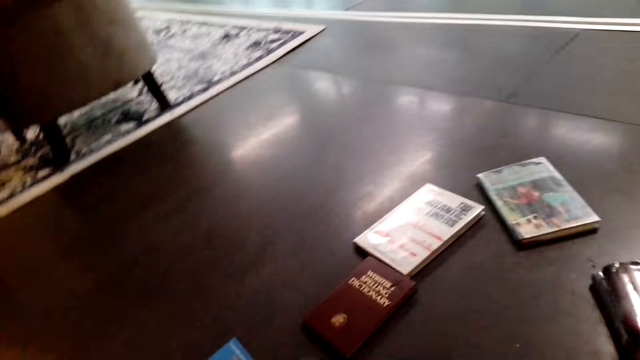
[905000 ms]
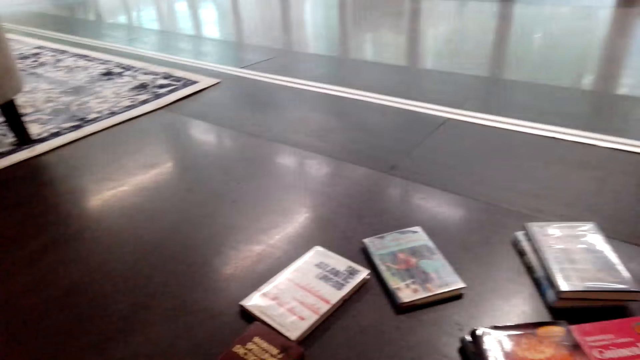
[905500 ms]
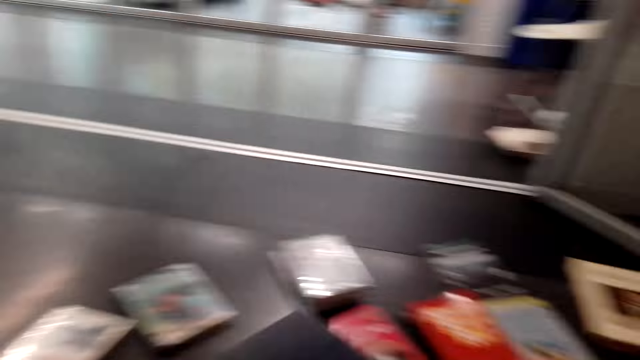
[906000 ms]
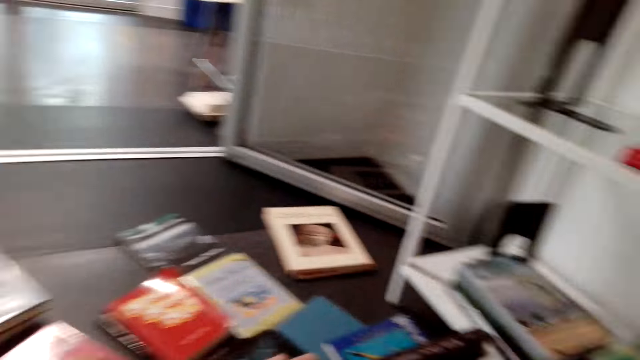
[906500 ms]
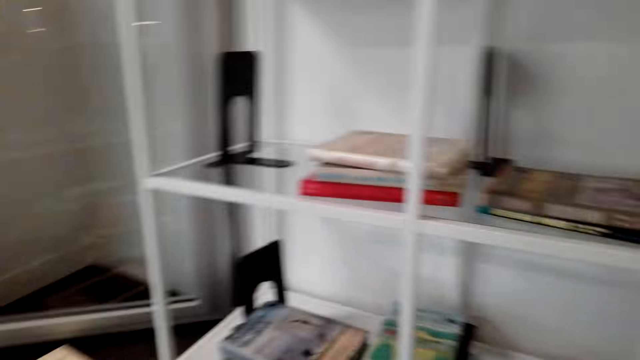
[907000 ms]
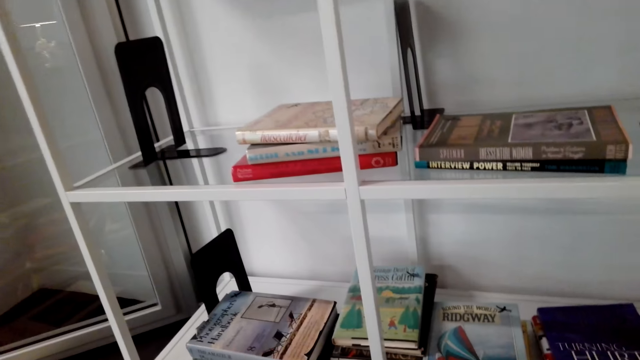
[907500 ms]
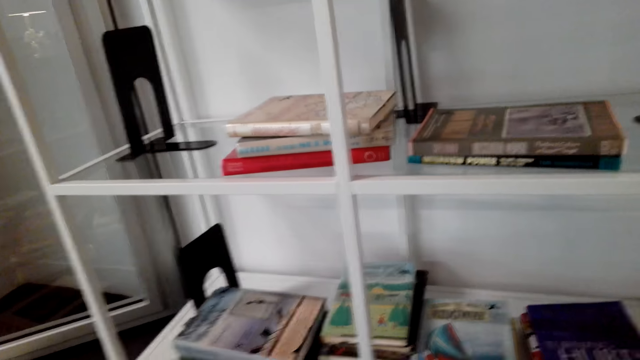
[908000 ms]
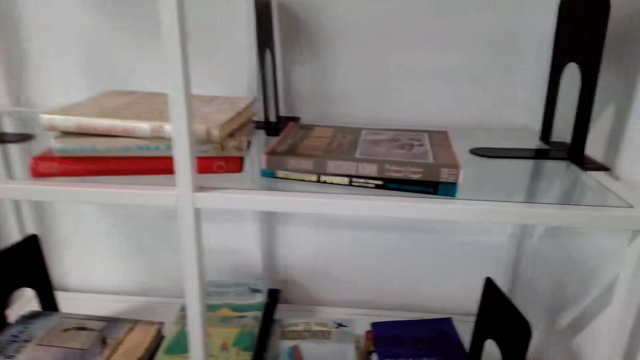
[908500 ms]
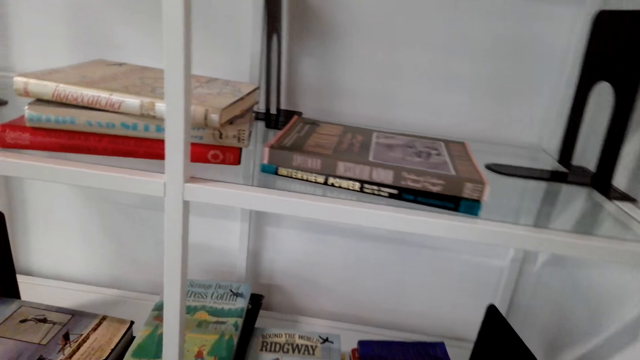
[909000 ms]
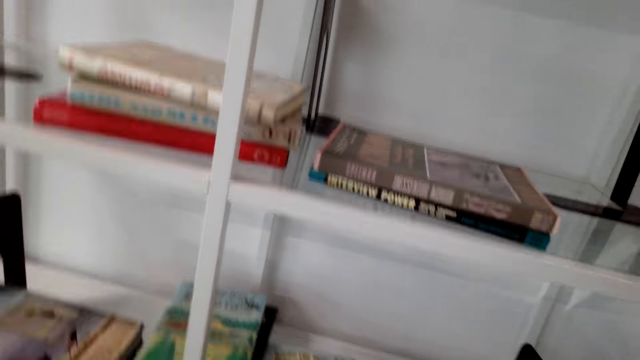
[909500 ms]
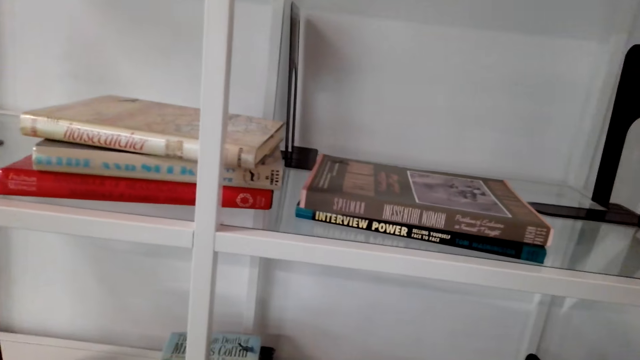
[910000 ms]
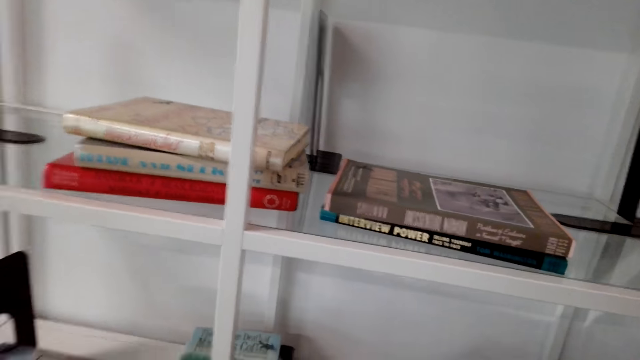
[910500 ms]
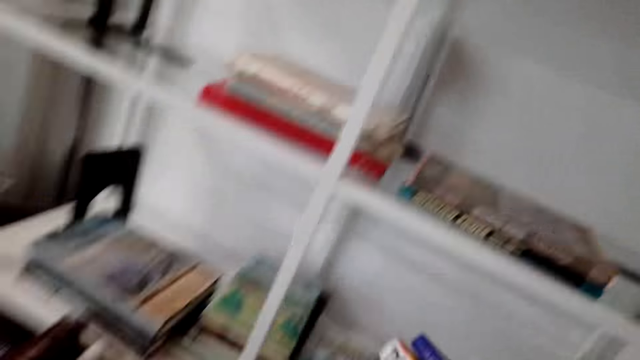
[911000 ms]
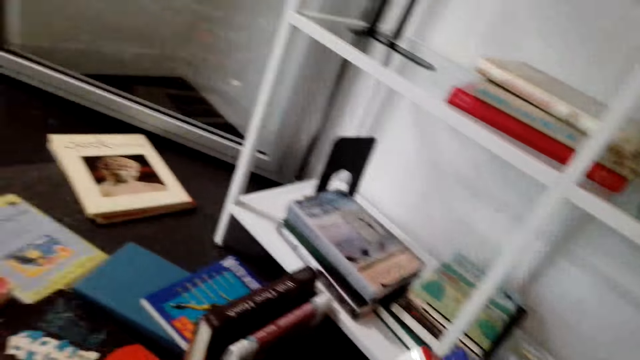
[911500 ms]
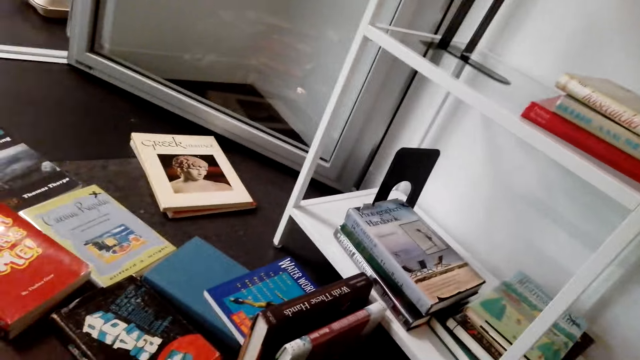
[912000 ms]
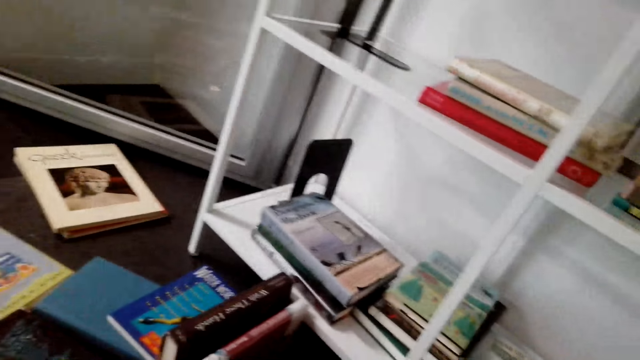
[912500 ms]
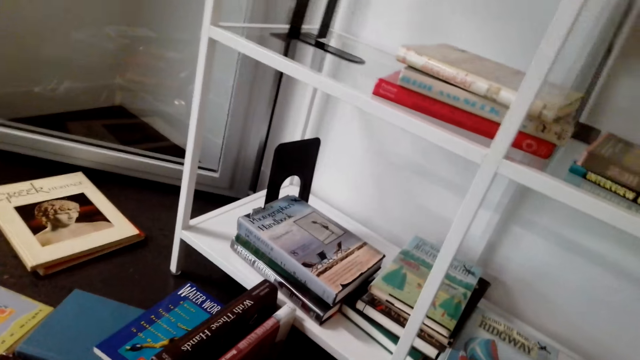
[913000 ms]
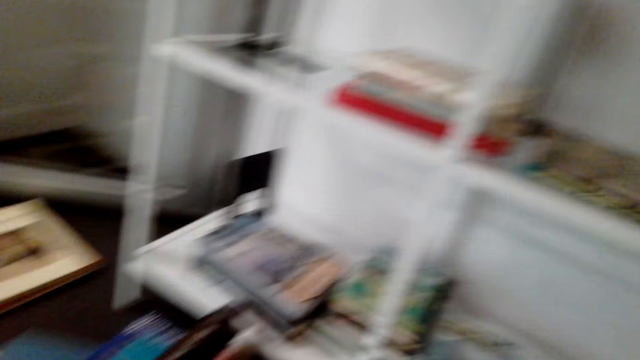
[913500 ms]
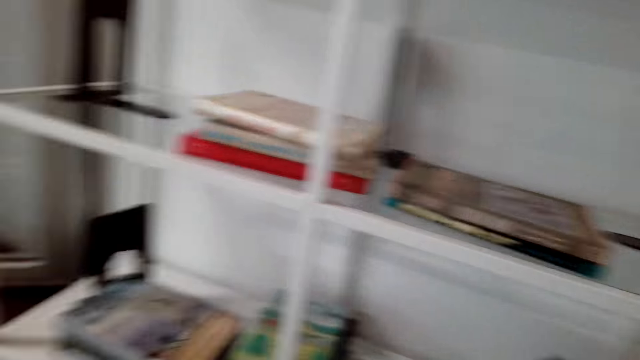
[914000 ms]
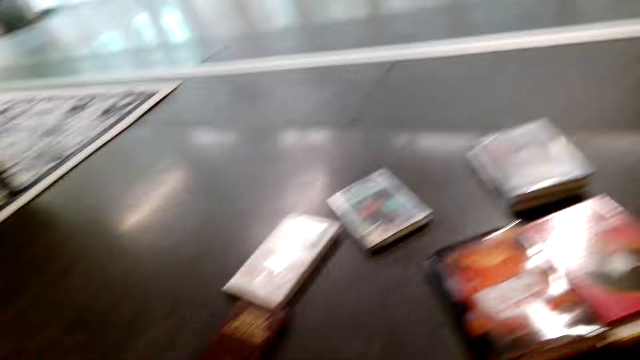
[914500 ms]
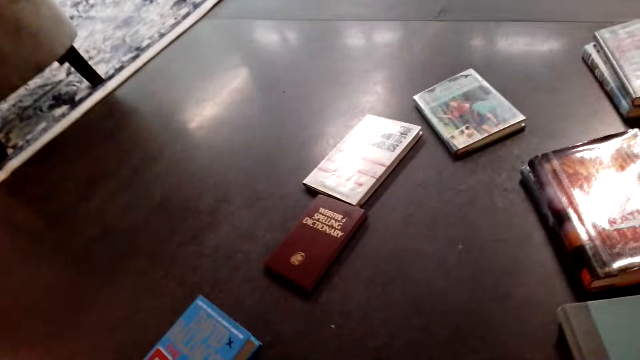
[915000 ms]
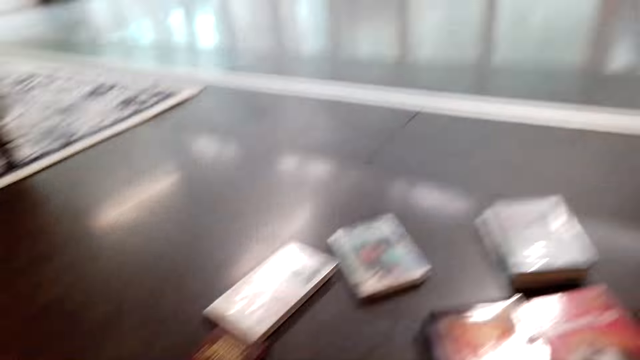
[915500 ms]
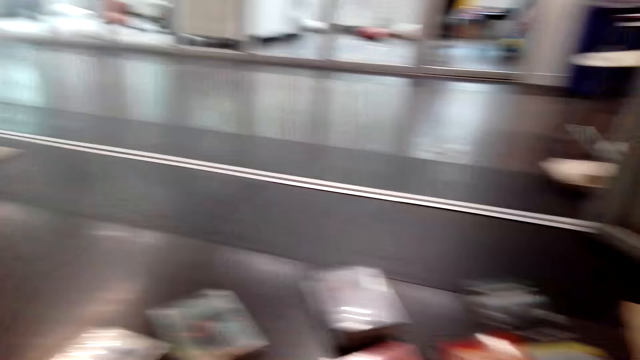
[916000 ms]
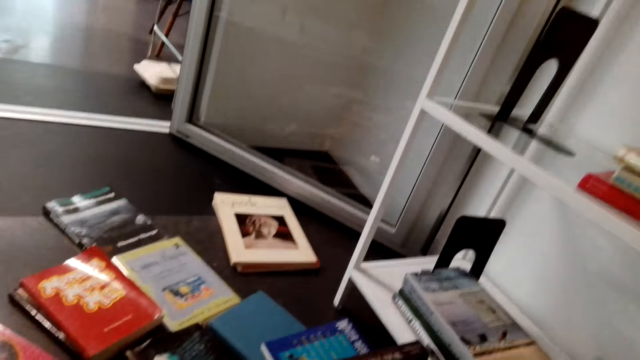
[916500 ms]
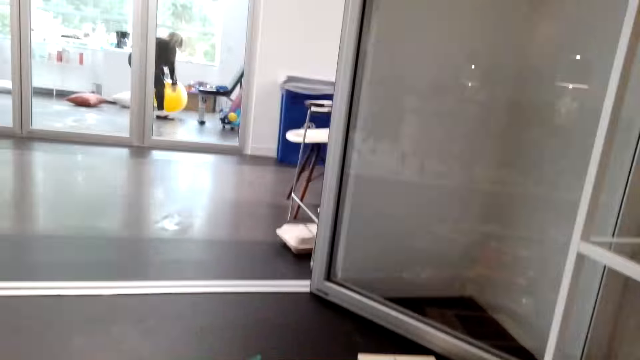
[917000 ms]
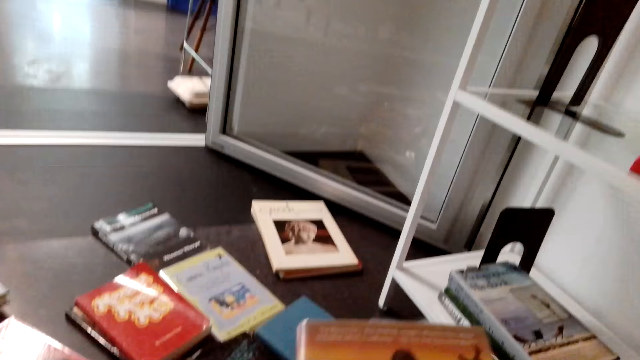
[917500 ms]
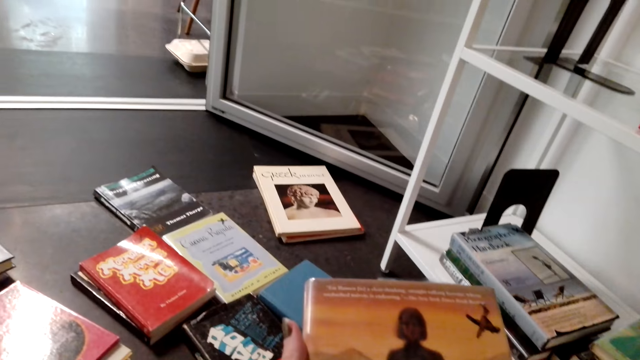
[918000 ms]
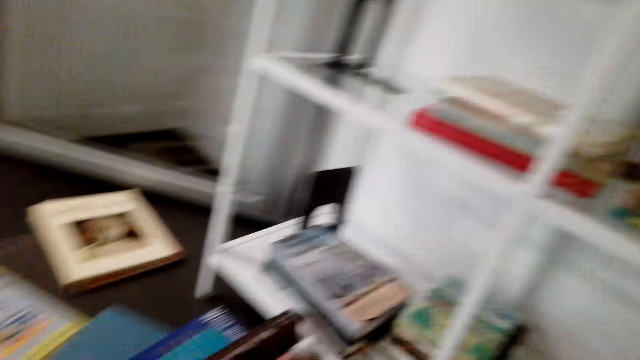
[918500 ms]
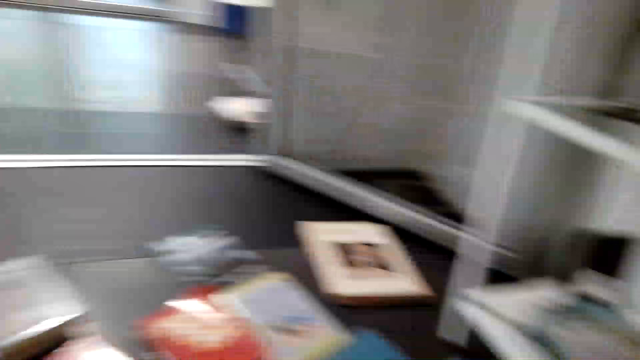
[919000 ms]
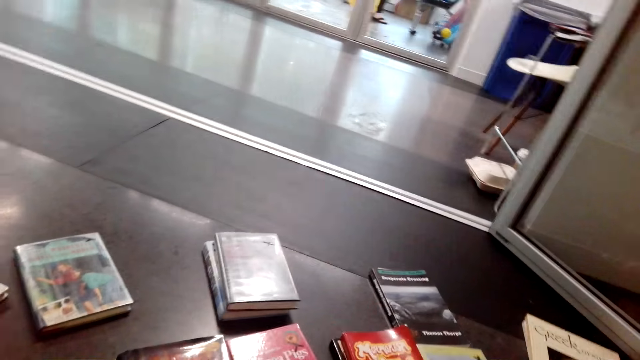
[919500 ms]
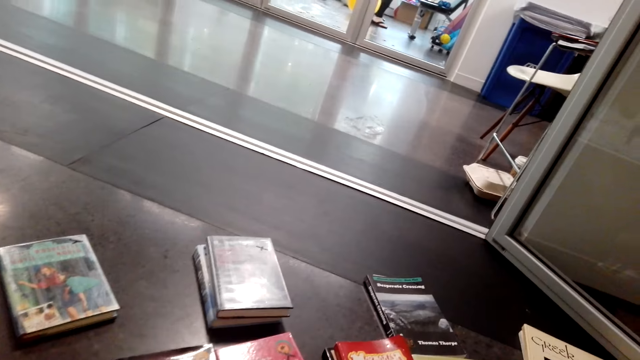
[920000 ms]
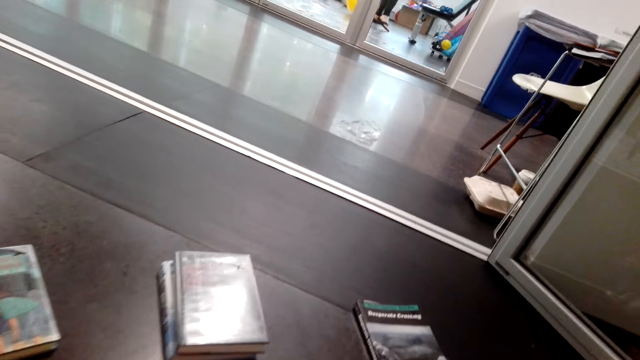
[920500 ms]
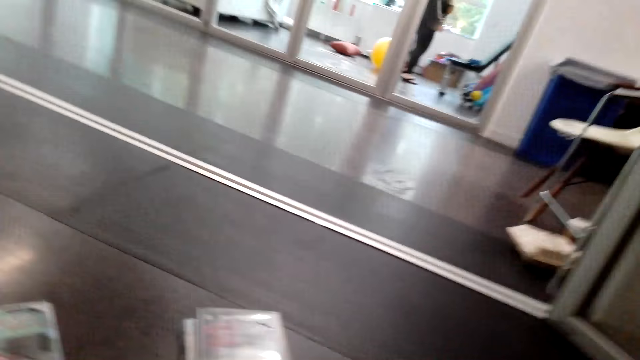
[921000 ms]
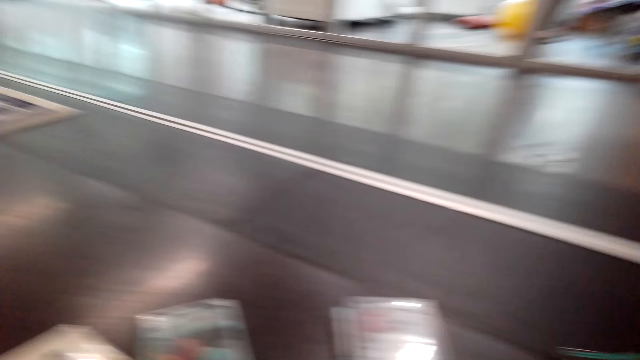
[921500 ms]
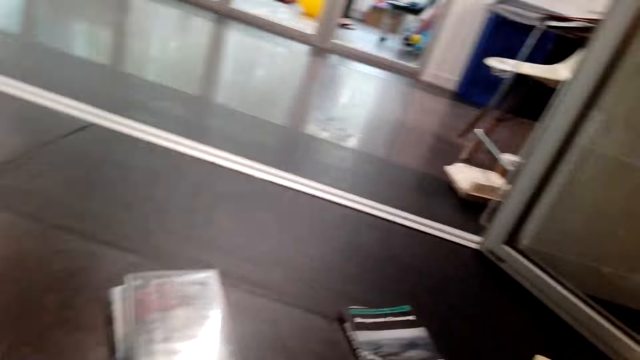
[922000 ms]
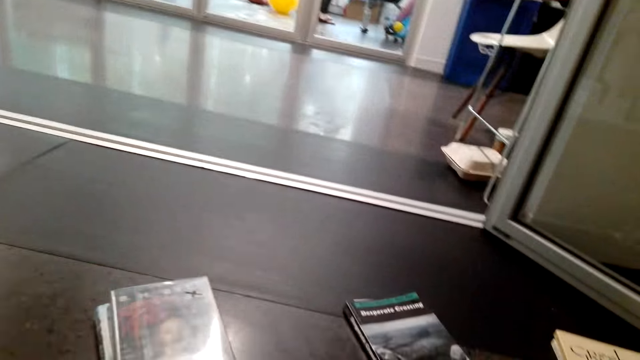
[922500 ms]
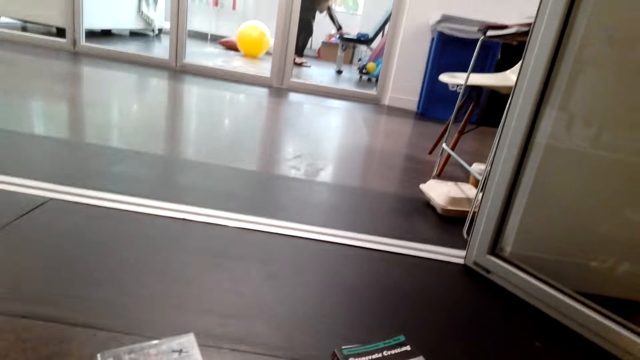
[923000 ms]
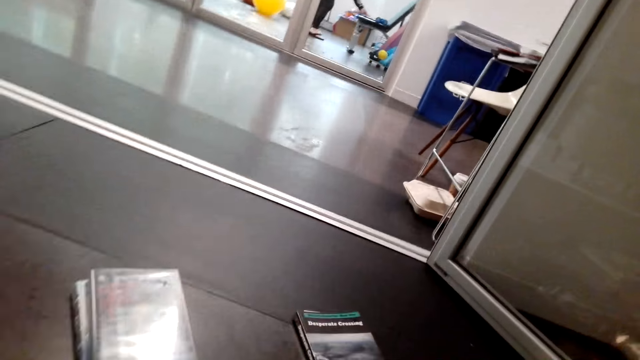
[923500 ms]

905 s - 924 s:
The camera wearer looks around the books on the floor. She looks around the shelf. She picks up the books in the bookshelf. She looks around. She looks around the books on the floor. She holds the books with her hands. She looks around the books on the floor.

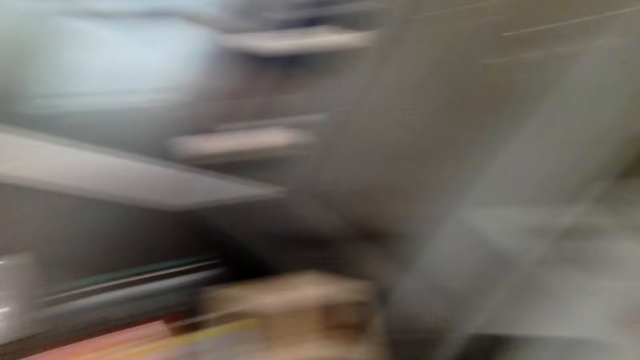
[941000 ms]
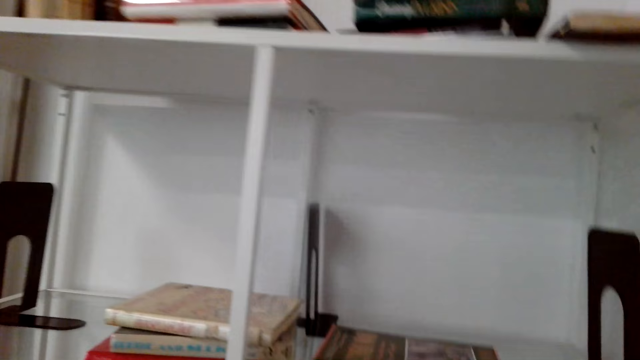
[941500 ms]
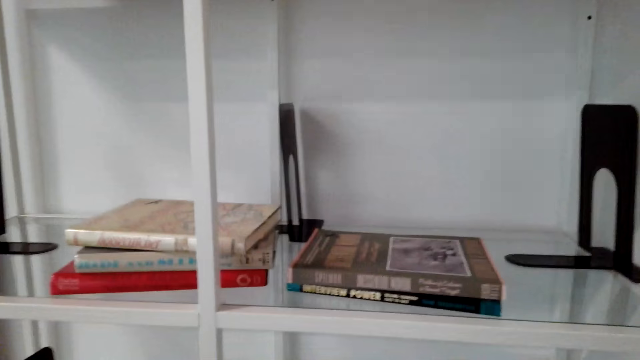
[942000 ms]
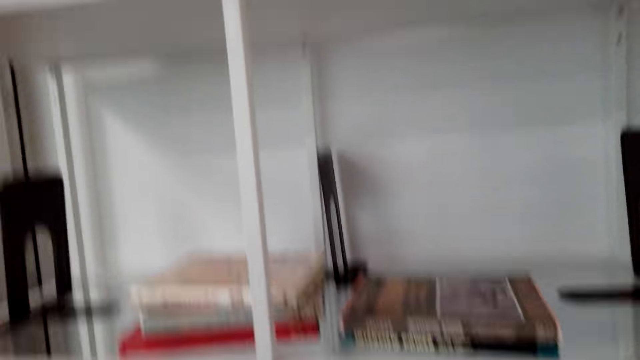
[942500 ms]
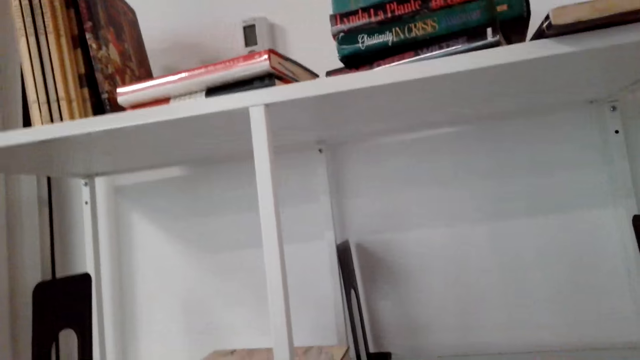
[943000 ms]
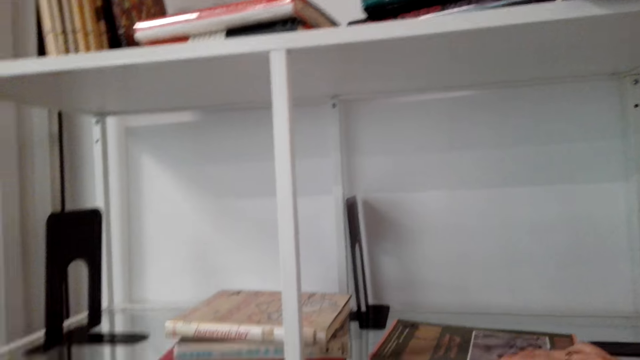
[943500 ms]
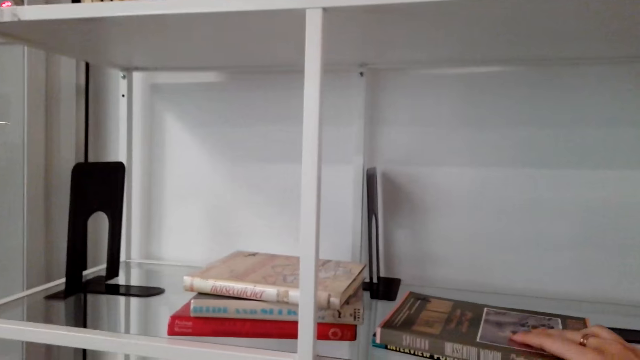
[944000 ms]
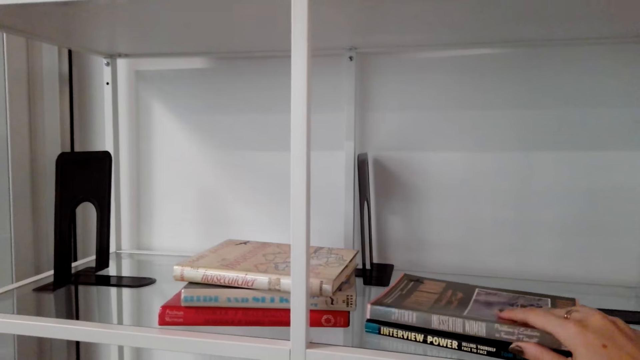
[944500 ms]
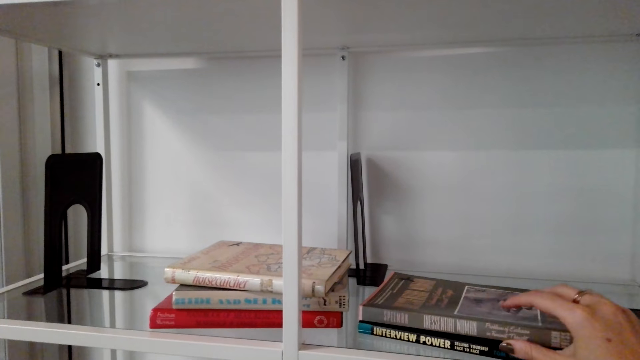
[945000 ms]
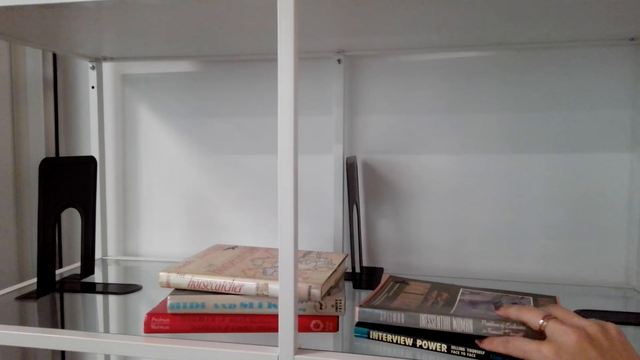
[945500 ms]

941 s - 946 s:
The camera wearer looks around the shelf. They hold the books in the bookshelf. They pick up the book from the shelf.
